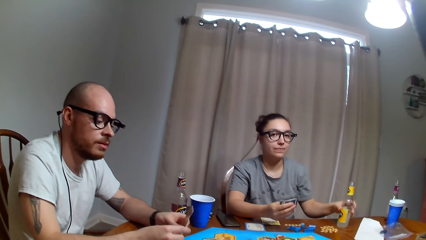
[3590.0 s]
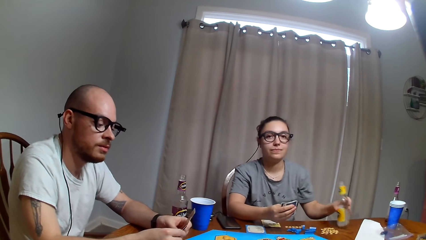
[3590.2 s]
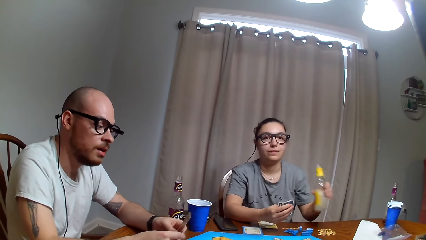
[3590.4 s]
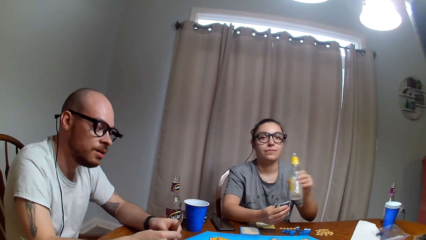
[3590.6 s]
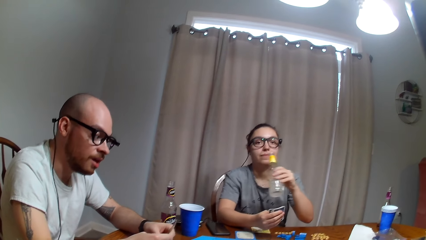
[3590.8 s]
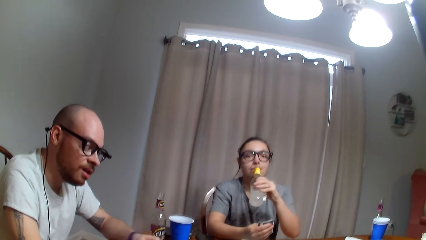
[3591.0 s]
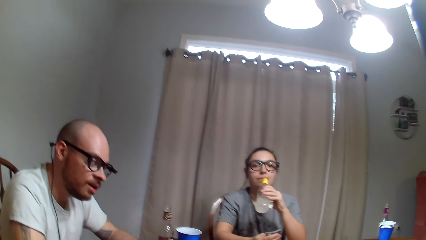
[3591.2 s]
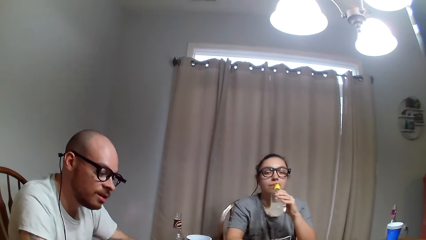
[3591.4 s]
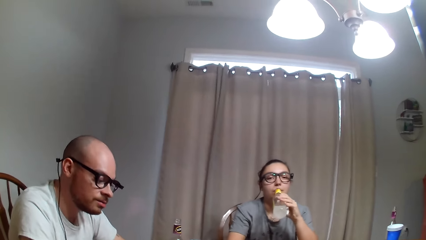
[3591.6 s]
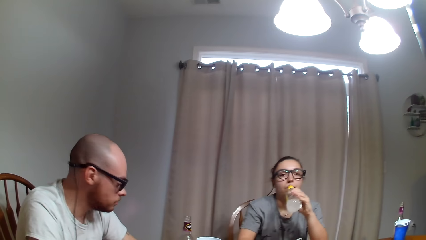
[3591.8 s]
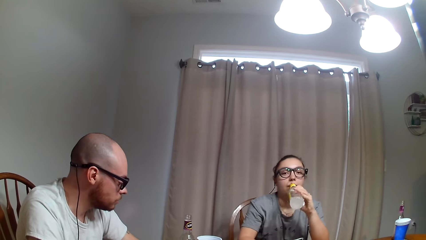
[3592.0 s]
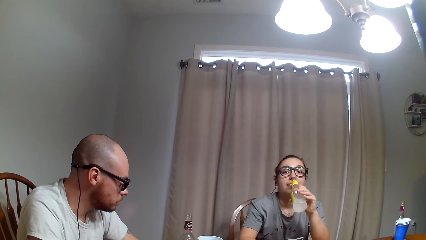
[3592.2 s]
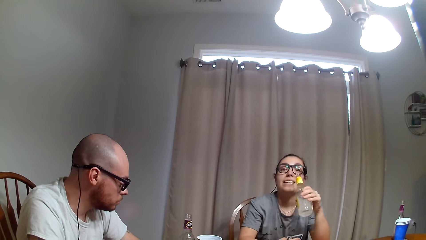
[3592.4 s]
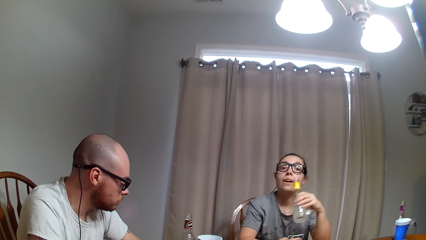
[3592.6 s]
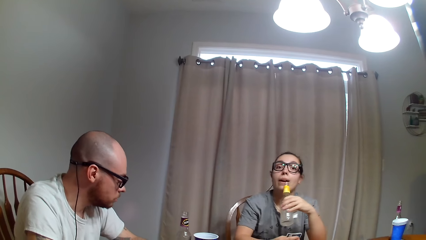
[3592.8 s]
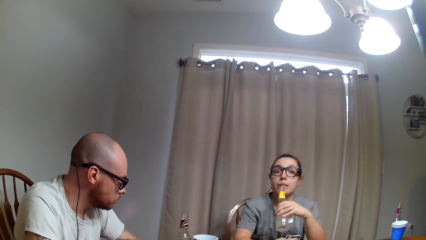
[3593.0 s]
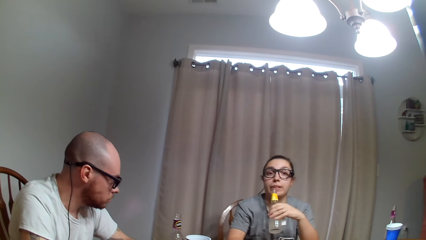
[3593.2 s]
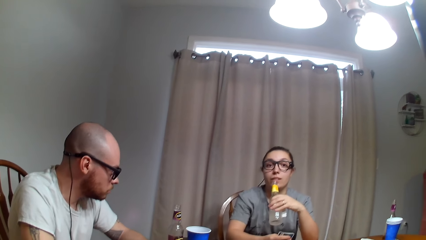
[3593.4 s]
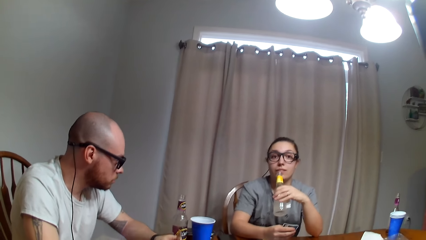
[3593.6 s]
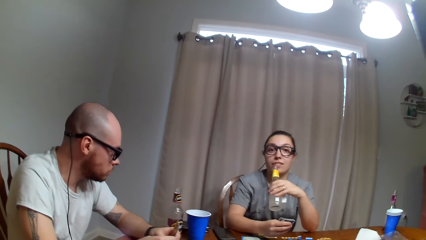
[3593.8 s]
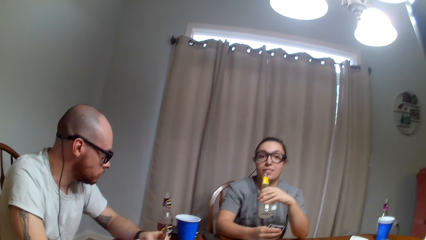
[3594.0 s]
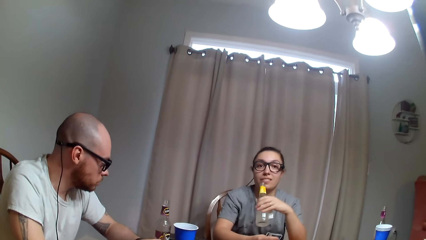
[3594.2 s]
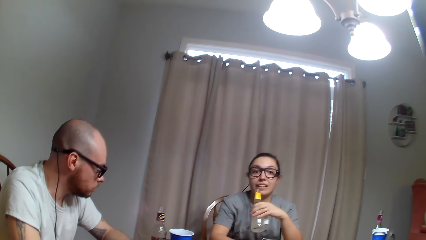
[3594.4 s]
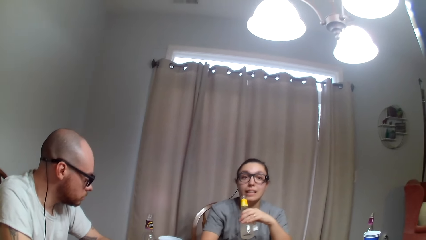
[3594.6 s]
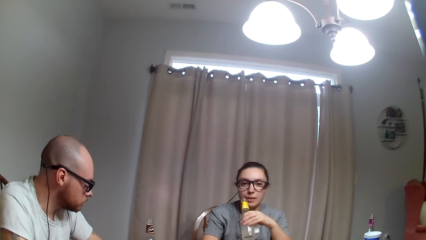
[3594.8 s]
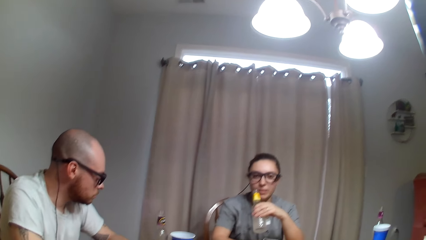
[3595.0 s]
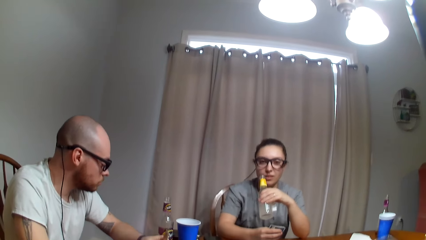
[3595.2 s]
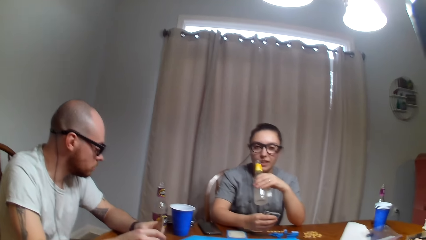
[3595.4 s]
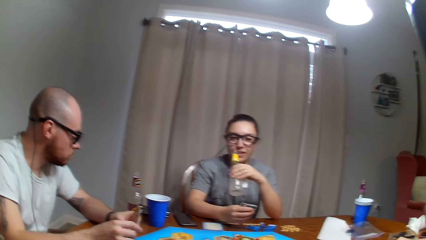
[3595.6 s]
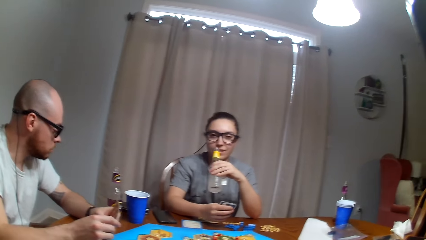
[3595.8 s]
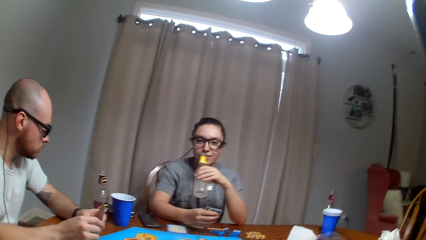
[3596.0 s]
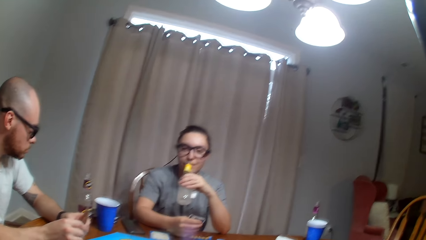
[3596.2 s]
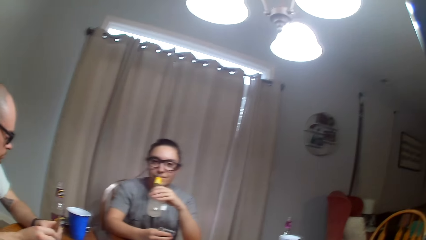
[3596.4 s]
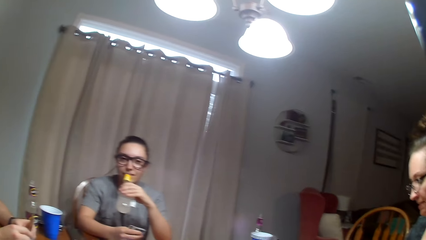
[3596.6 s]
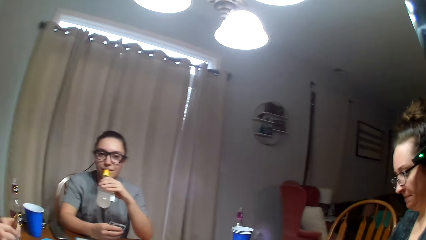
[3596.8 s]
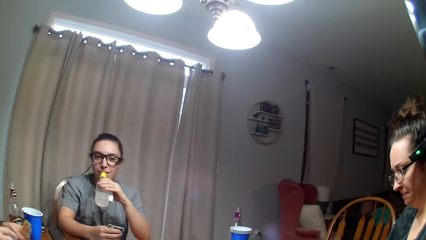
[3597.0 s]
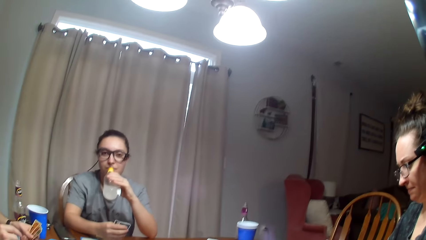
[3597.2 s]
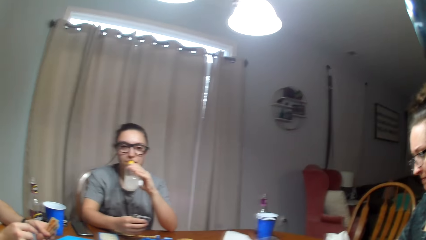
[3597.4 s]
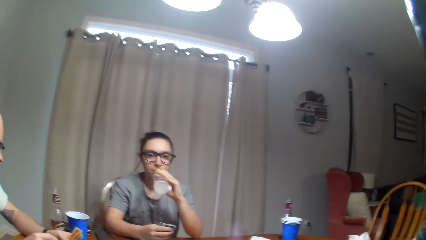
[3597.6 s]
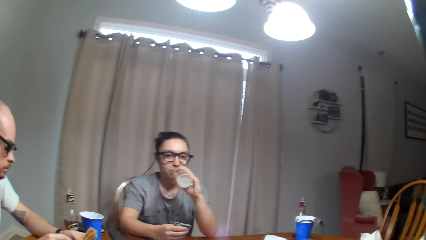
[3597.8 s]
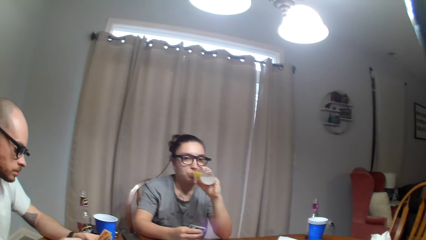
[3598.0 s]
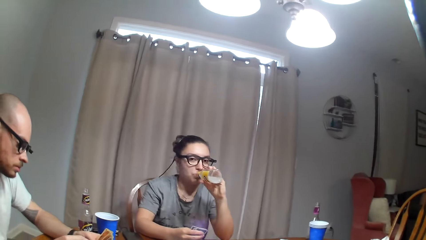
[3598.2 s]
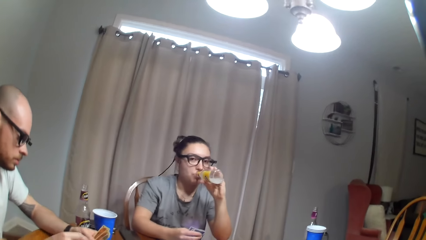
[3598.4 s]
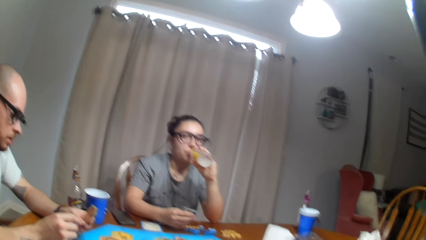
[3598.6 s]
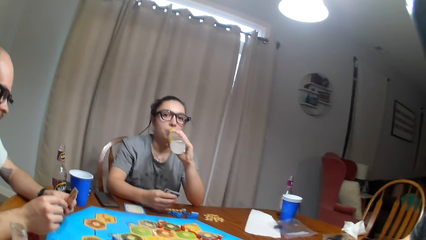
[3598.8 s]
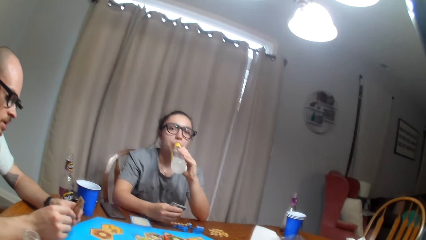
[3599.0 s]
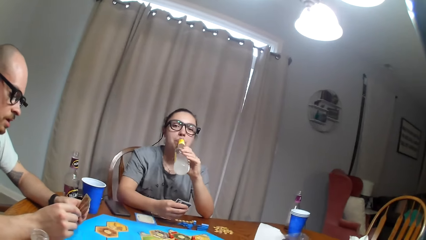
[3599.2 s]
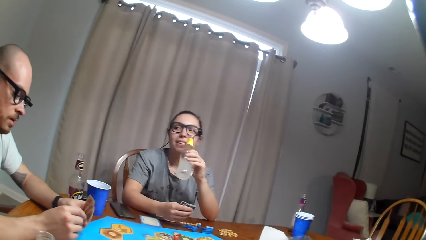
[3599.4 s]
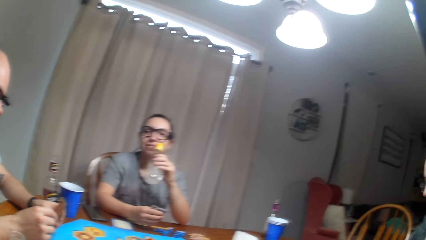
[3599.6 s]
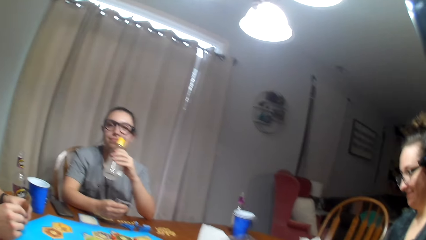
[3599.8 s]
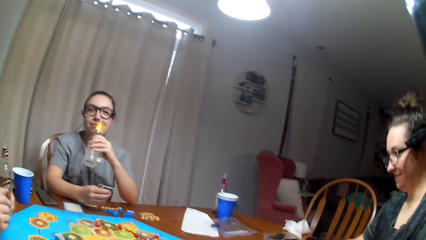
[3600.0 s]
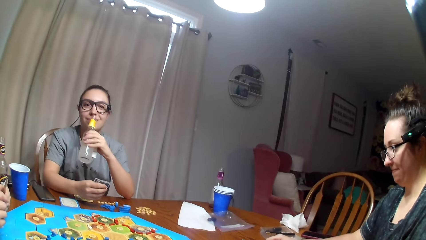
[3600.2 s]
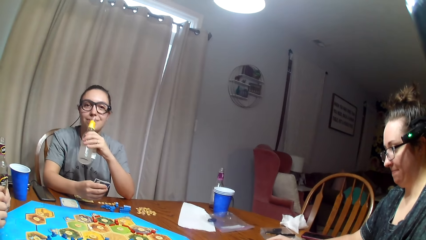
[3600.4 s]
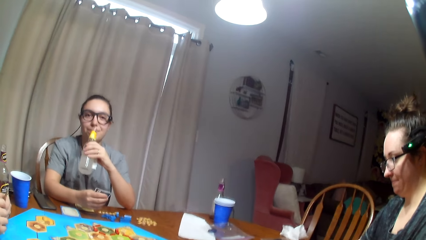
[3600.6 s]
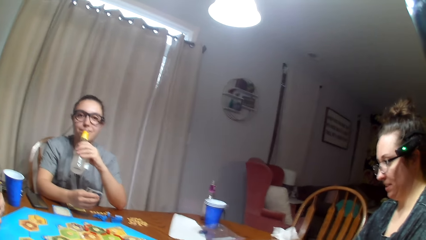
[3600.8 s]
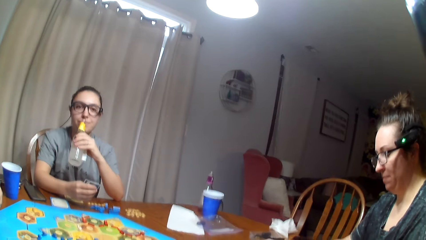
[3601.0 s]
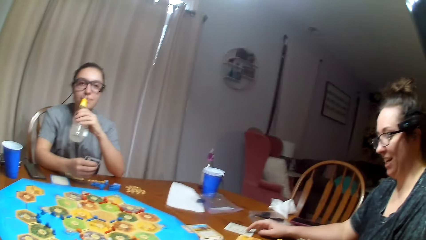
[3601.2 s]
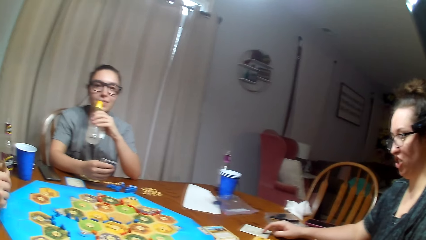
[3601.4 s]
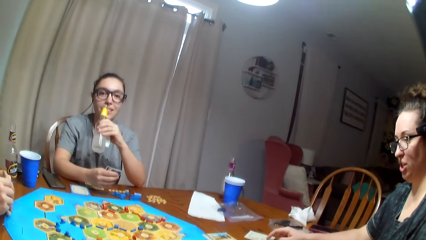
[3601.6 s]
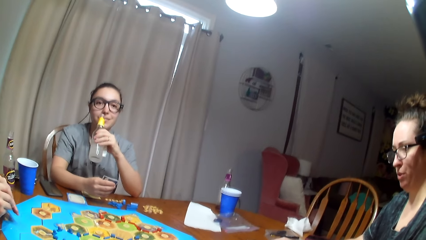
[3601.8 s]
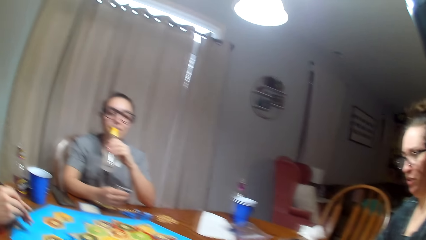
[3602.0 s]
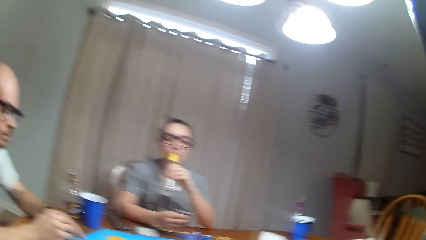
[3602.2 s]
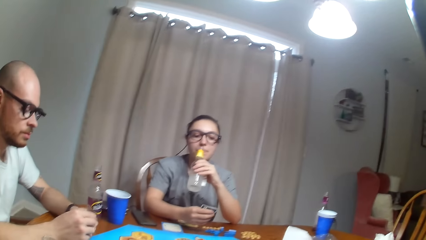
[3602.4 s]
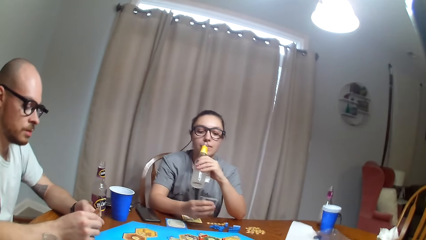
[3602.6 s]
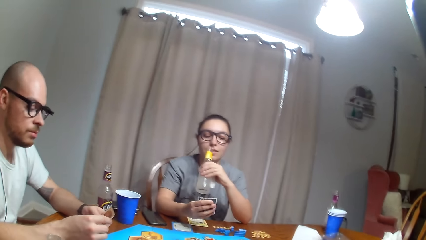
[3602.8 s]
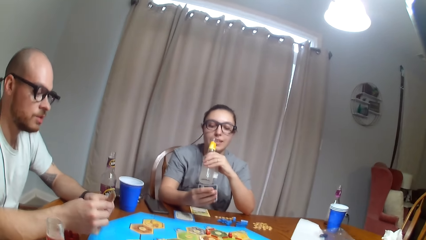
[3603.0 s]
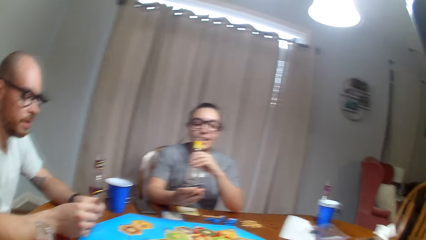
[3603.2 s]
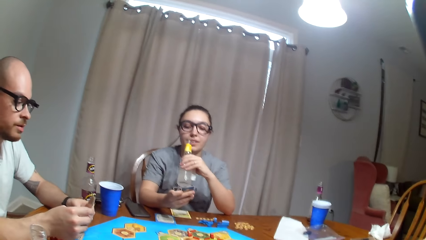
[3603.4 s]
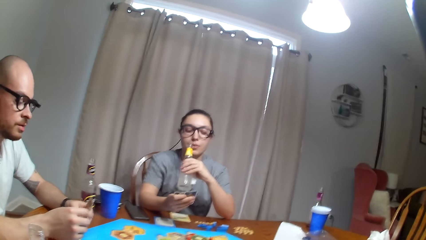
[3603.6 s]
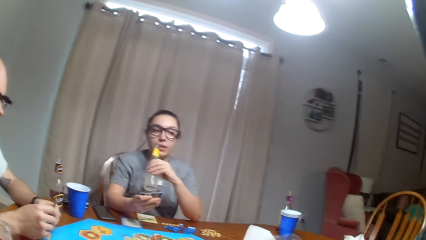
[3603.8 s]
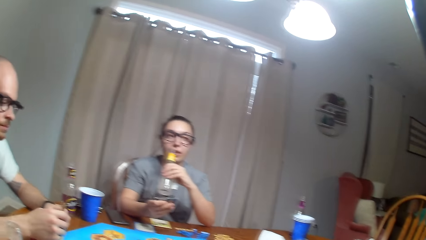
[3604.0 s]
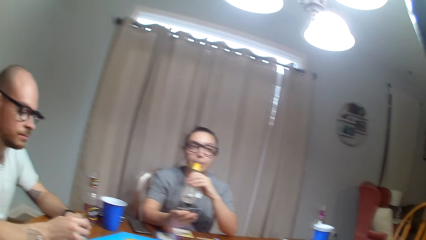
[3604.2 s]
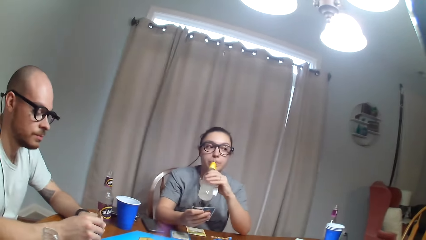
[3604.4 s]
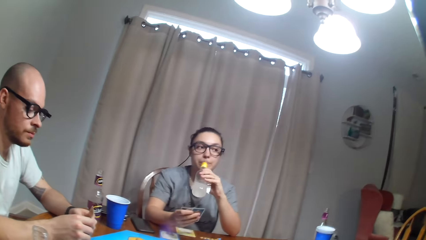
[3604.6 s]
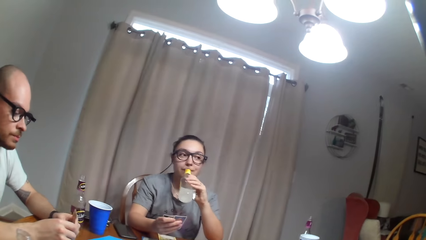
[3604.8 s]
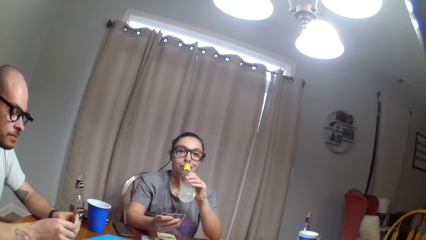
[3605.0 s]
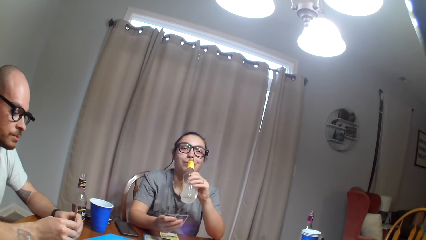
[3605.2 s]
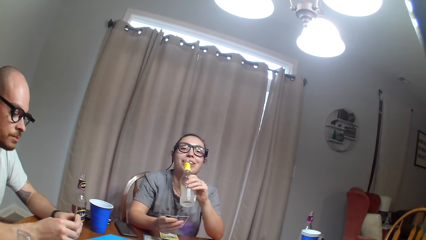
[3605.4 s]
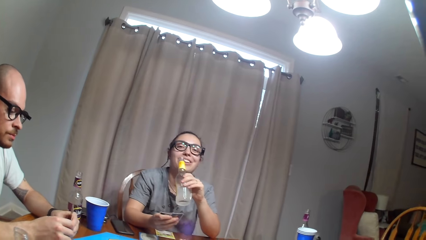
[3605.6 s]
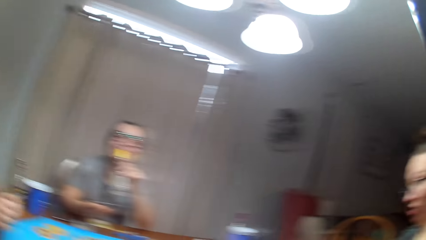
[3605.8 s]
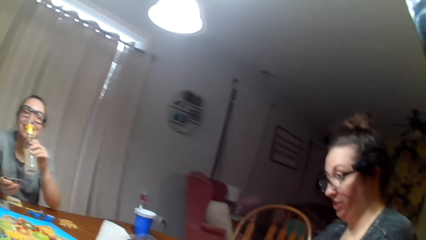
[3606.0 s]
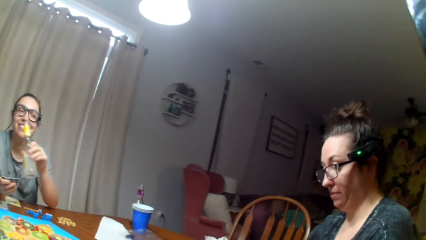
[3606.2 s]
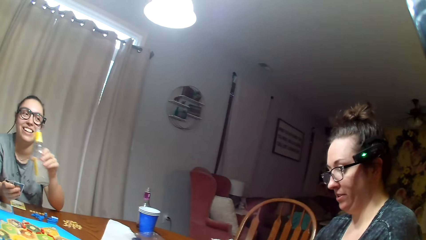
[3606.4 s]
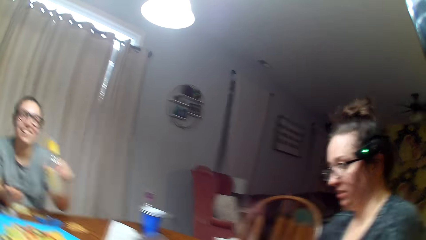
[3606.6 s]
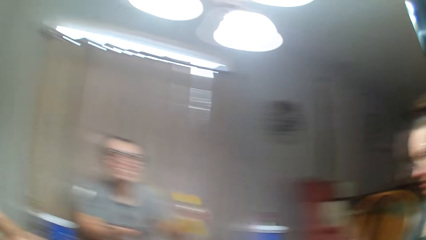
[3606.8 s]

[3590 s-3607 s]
A woman picks a soda. The woman drinks the soda. The camera wearer dialogues with the woman. The woman drinks the soda. Another woman dialogues with the first woman.
